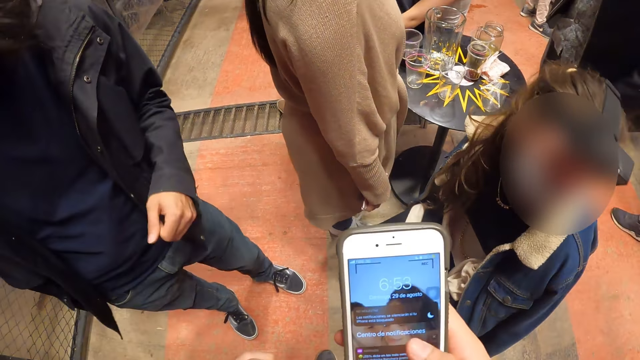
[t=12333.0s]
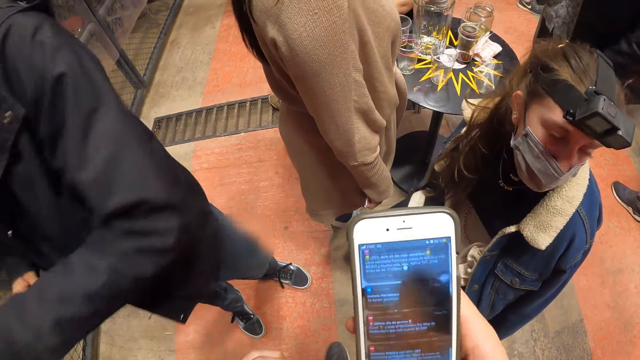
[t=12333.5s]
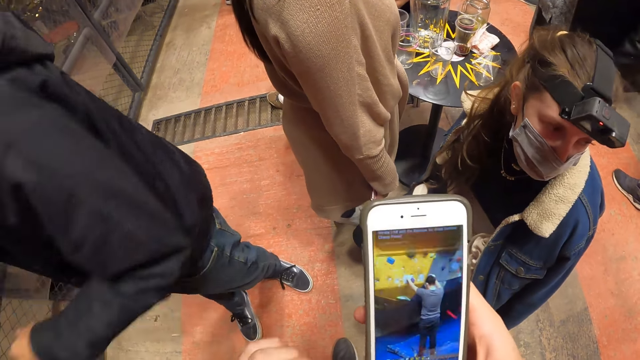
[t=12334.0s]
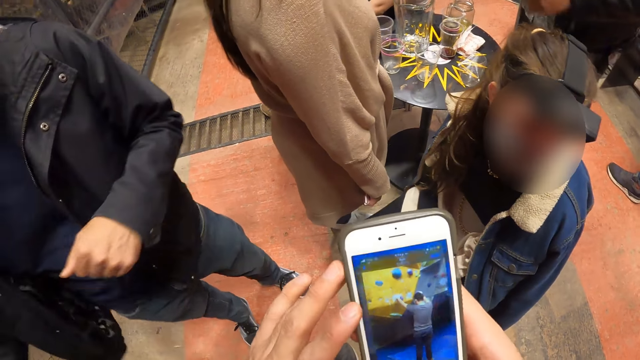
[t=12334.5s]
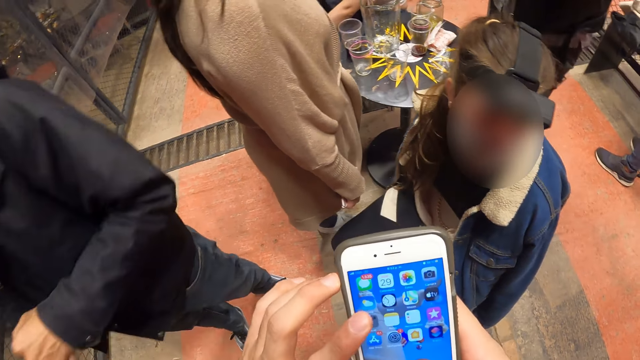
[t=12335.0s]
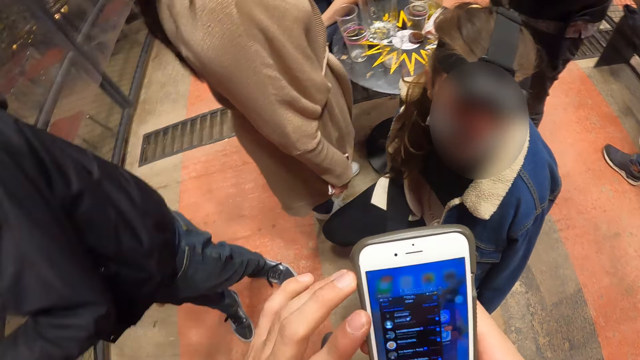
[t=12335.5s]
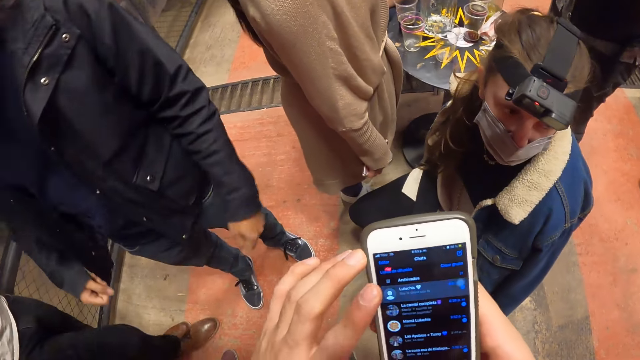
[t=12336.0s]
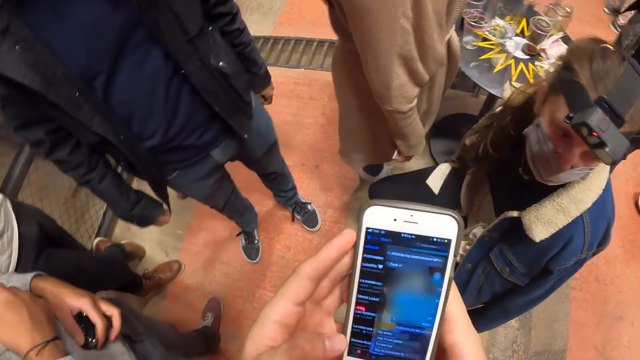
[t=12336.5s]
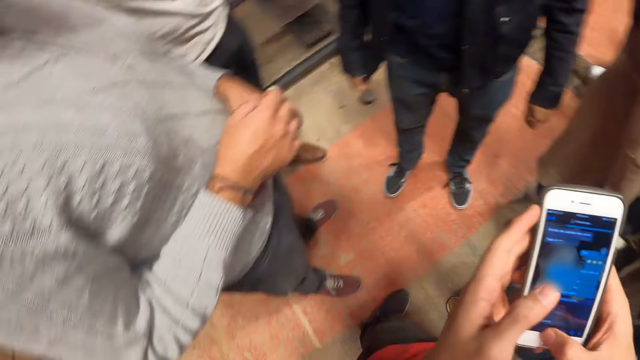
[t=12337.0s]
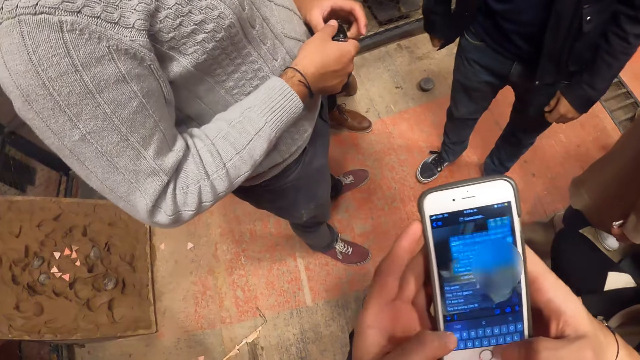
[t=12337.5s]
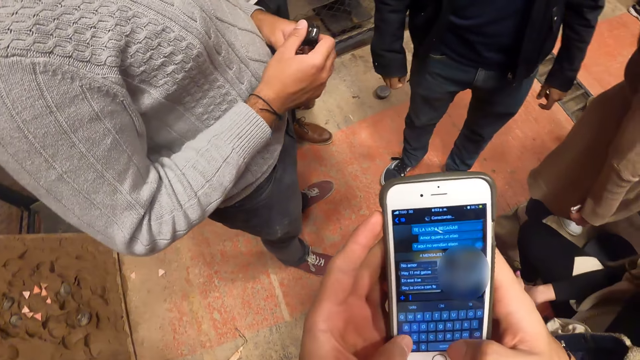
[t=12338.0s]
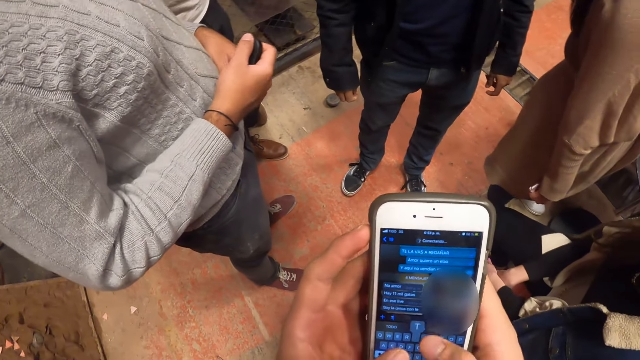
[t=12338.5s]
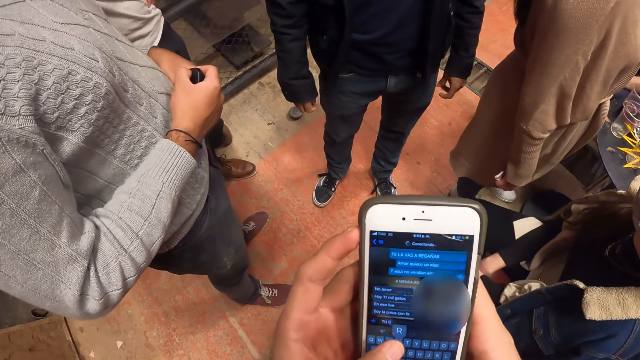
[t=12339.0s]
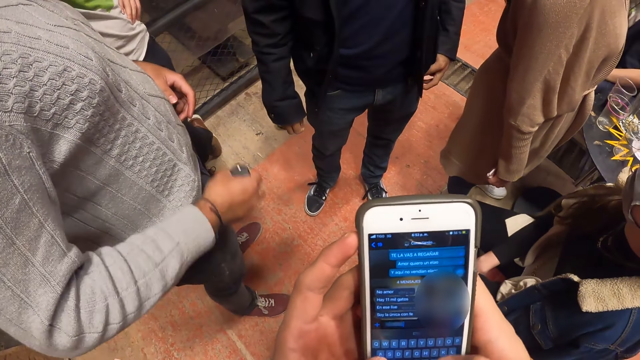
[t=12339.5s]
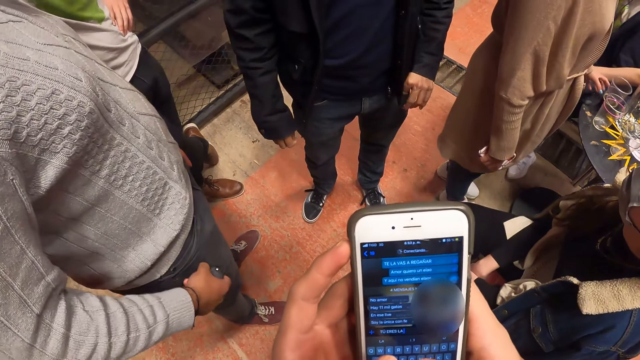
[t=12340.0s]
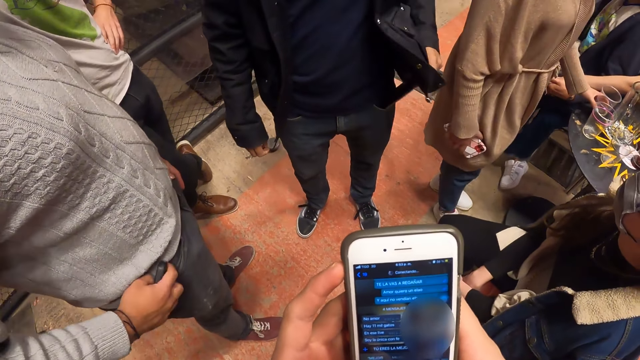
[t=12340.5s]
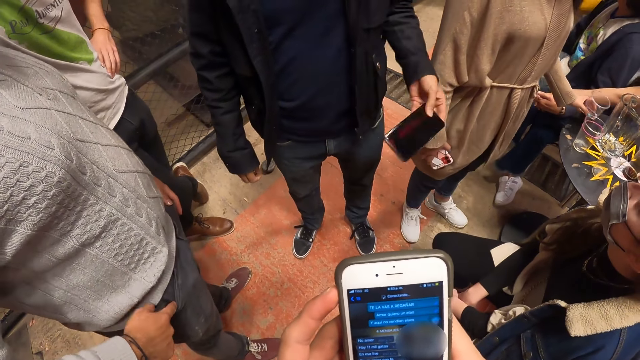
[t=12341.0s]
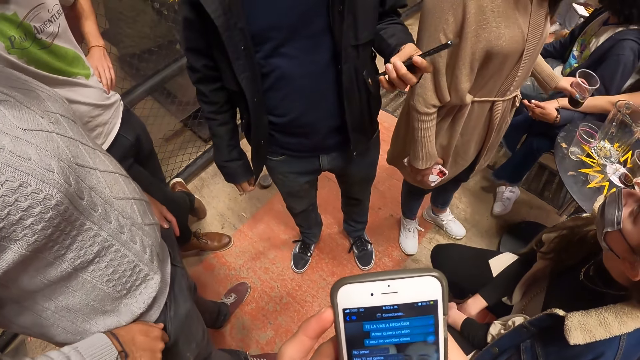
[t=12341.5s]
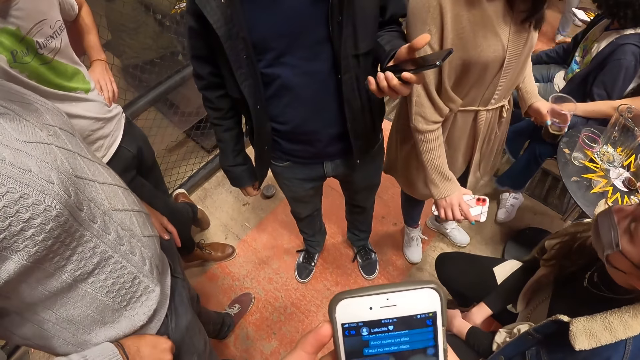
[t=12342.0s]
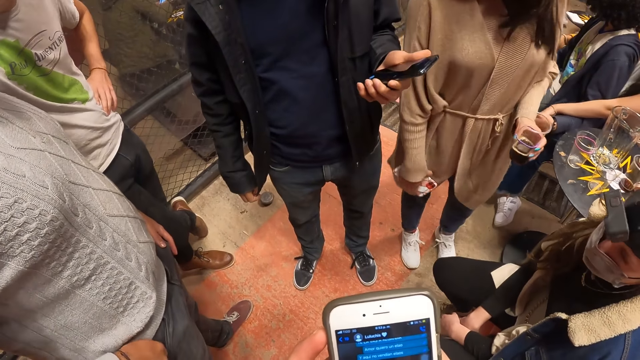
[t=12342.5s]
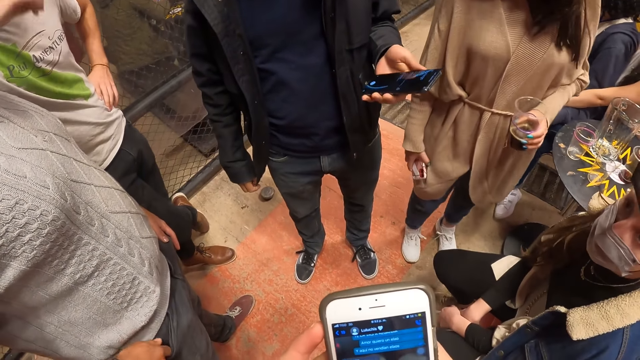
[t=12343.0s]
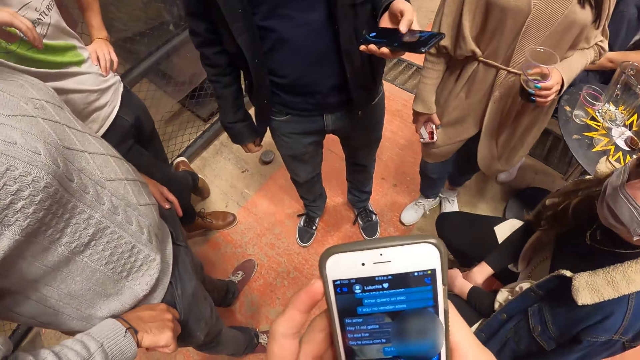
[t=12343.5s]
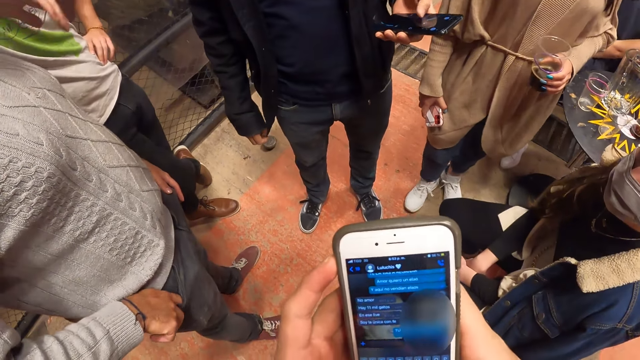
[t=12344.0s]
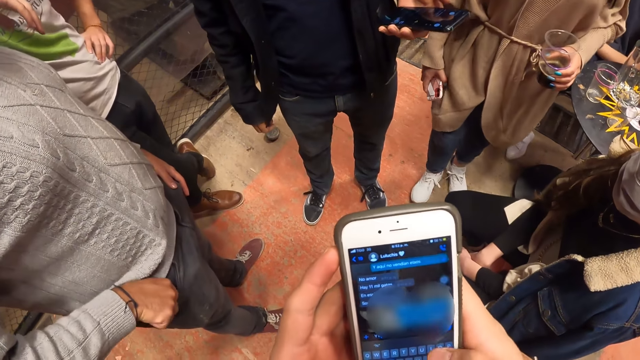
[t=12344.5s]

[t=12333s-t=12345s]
The man holds a key in his hands. Another man removes a phone from his pocket with his left hand. The woman picks the cup from the table with her left hand. The first man puts the key in his right hand into his pocket. The other man operates his phone with his left hand.

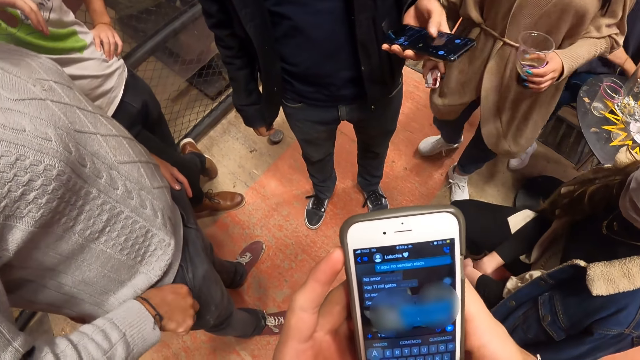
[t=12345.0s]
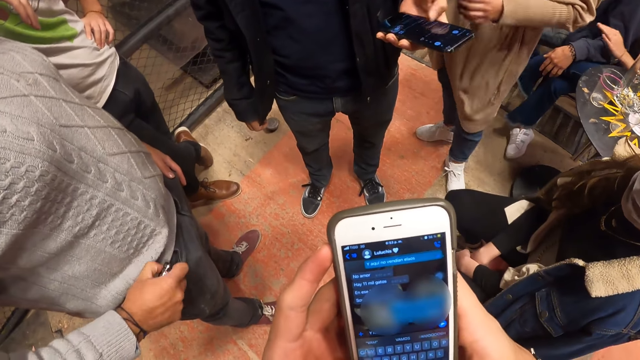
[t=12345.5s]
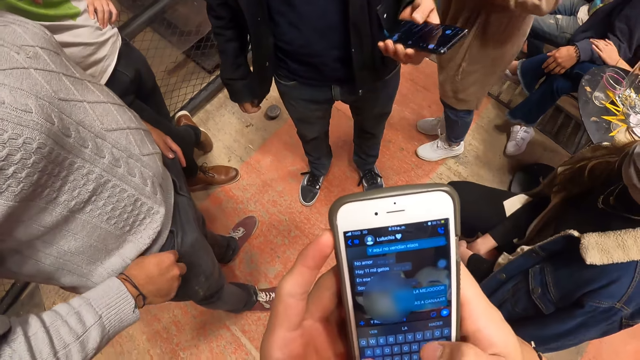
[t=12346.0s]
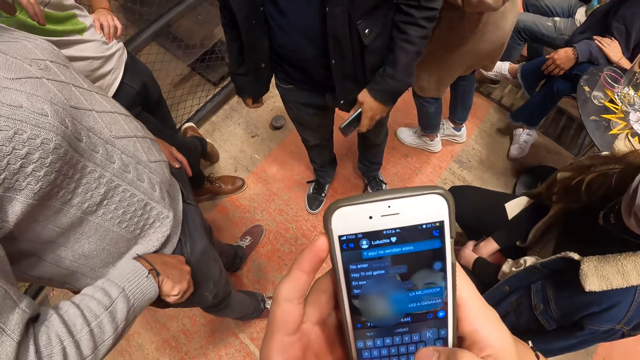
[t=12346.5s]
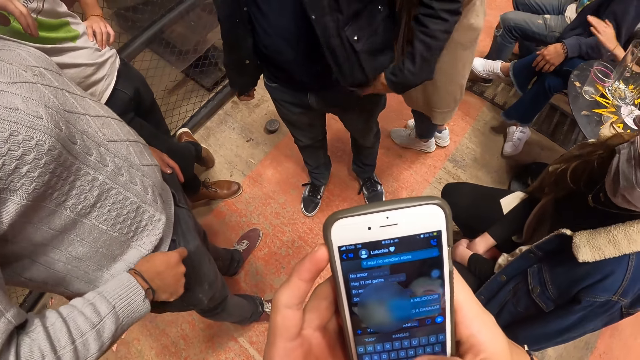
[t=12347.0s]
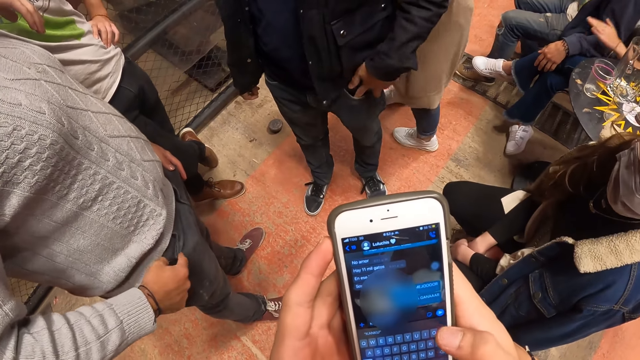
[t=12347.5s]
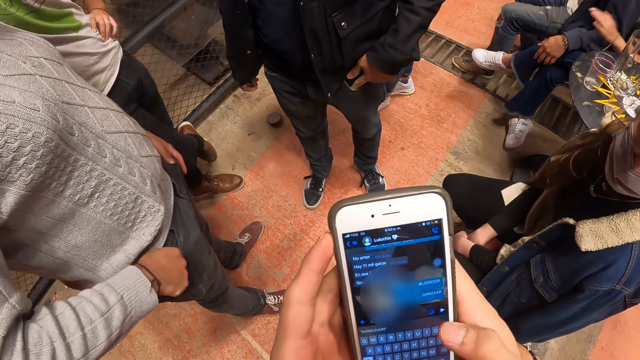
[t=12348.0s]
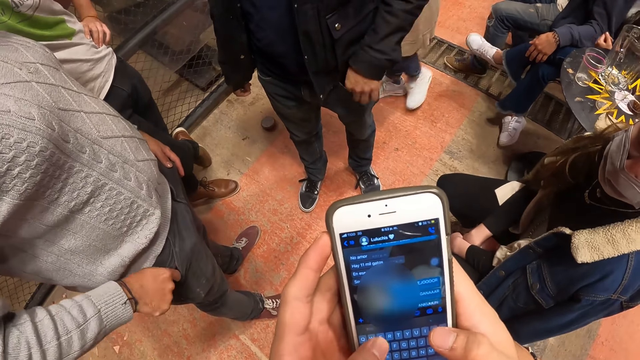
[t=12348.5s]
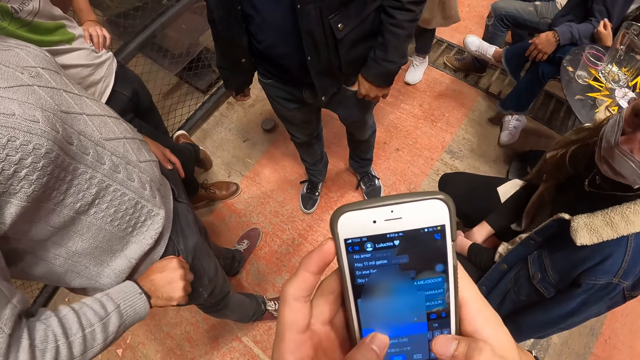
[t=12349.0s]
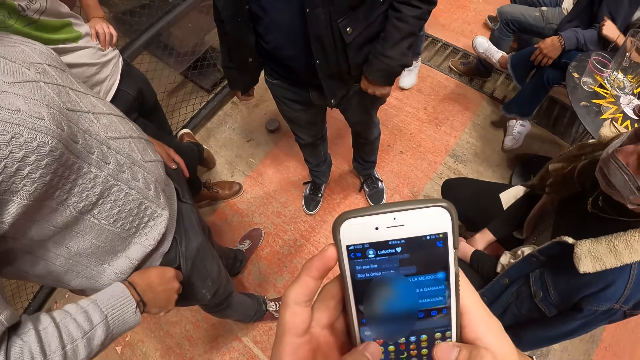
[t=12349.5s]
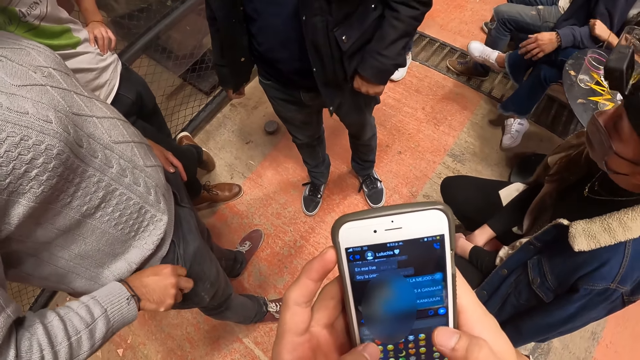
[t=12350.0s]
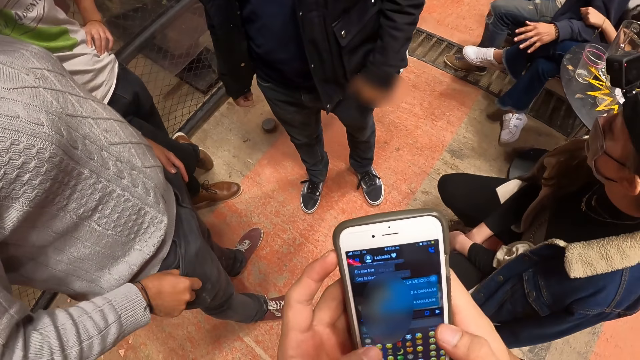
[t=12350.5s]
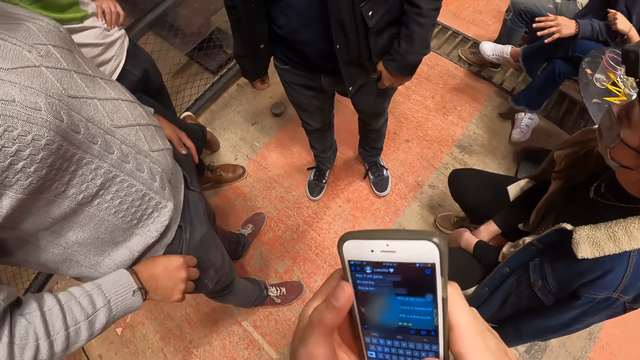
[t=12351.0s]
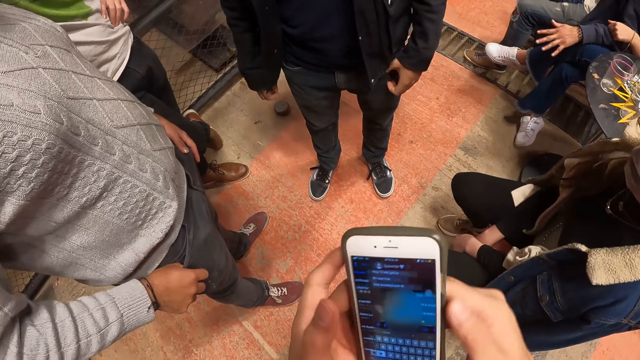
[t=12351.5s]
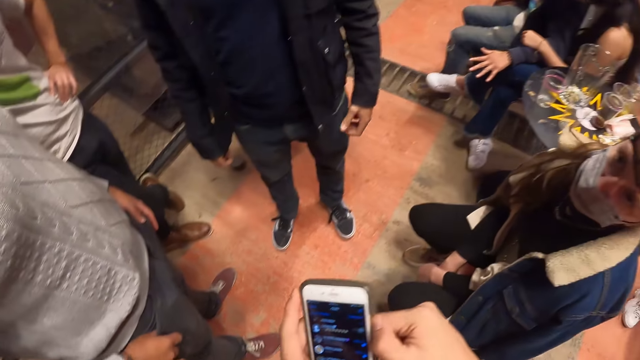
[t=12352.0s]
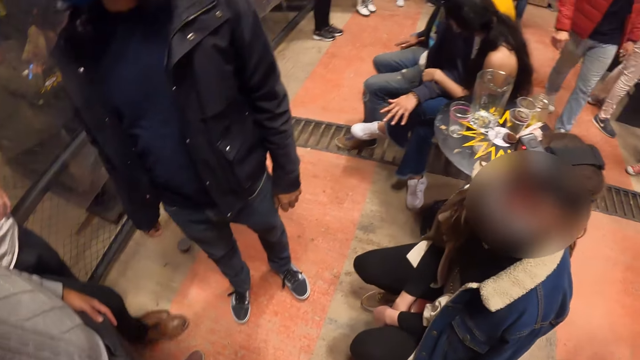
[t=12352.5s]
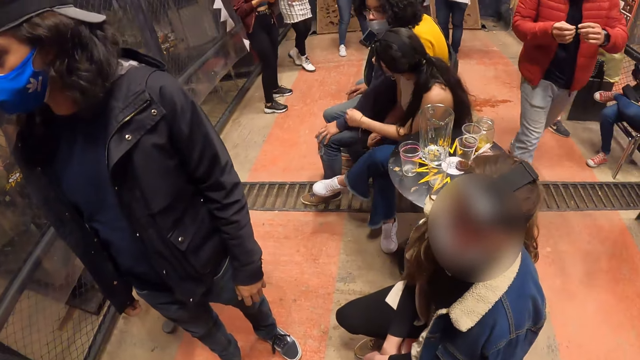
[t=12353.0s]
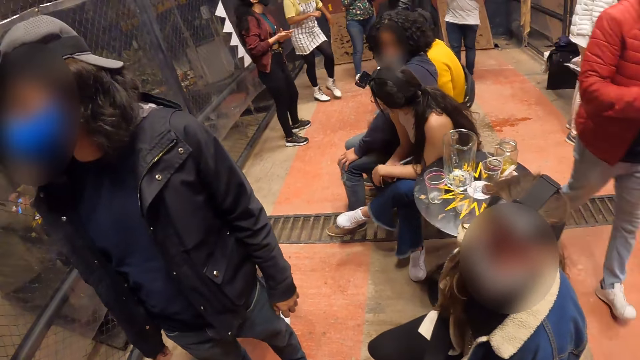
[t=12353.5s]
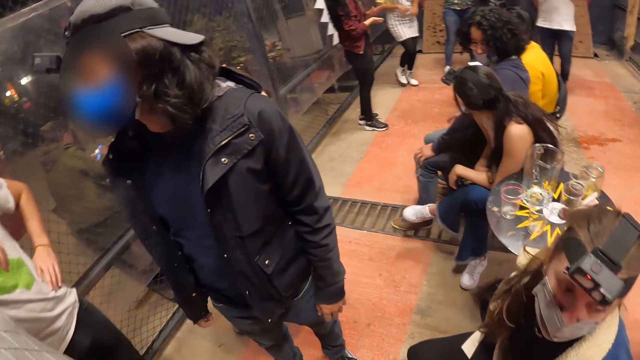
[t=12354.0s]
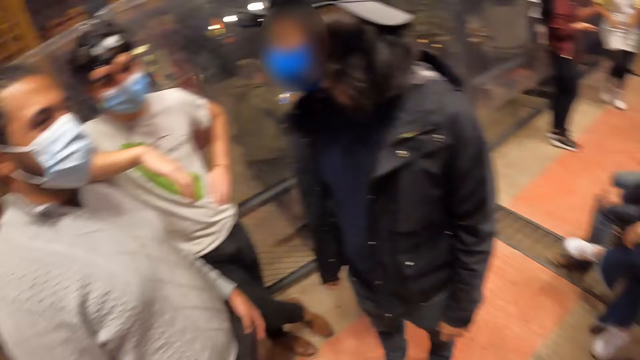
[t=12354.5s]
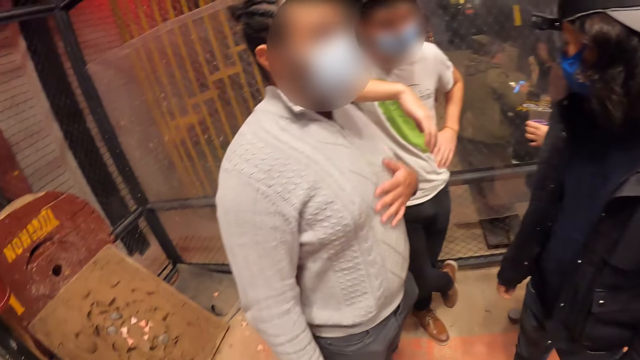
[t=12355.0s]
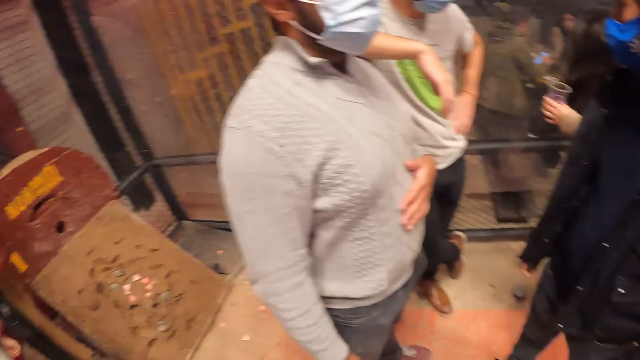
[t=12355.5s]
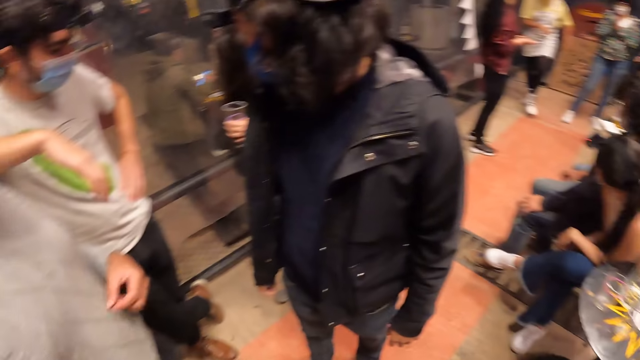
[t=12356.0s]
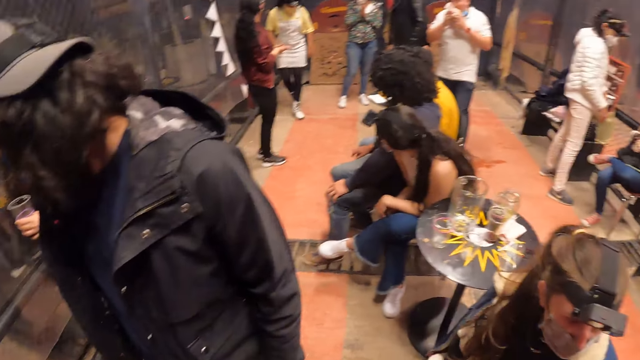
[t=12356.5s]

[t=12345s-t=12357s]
The man puts his phone into his pocket with his left hand. The camera wearer looks around.
